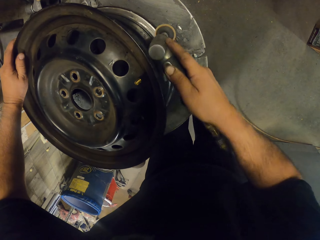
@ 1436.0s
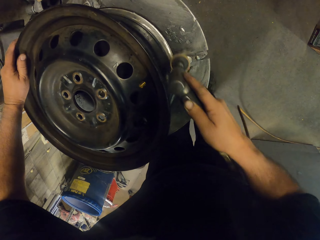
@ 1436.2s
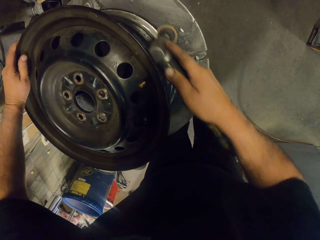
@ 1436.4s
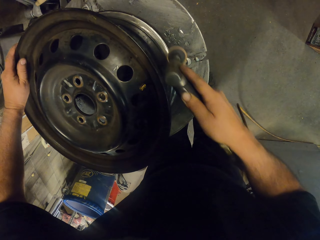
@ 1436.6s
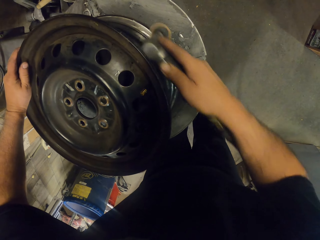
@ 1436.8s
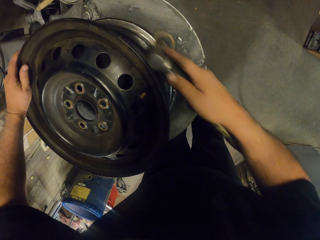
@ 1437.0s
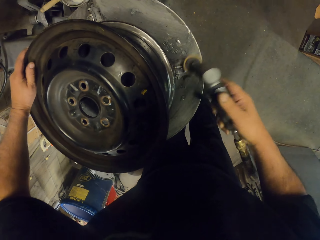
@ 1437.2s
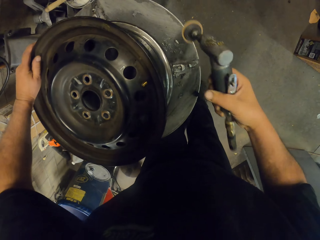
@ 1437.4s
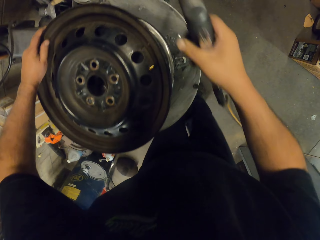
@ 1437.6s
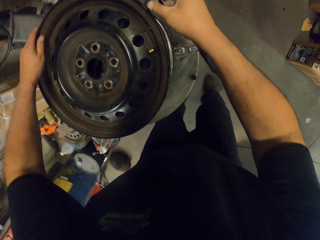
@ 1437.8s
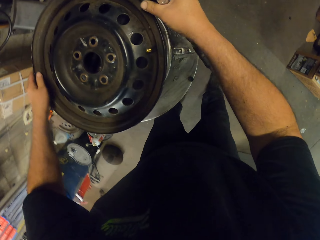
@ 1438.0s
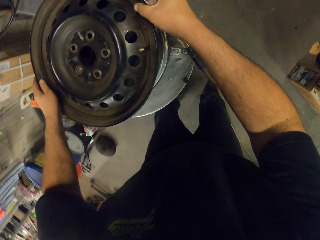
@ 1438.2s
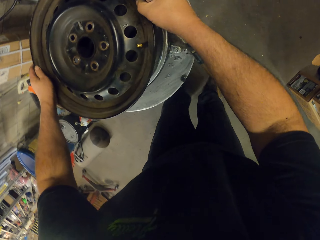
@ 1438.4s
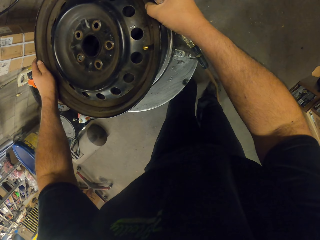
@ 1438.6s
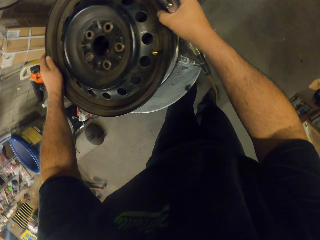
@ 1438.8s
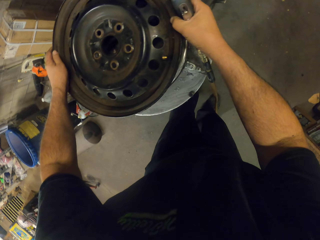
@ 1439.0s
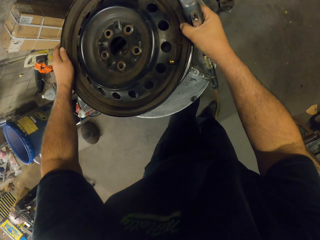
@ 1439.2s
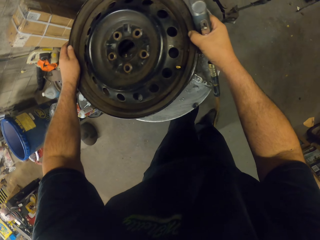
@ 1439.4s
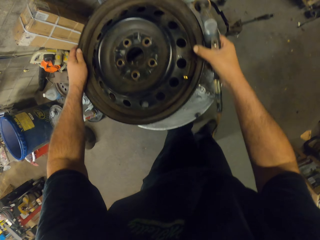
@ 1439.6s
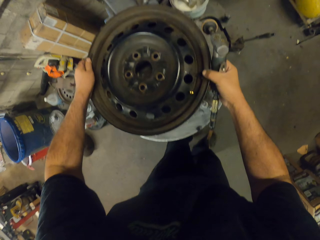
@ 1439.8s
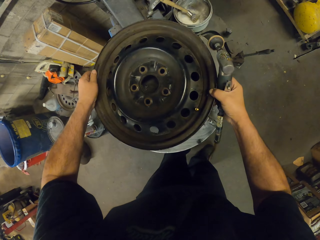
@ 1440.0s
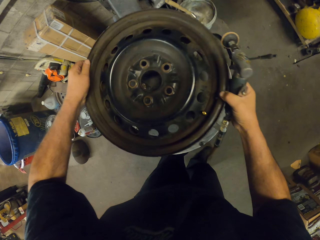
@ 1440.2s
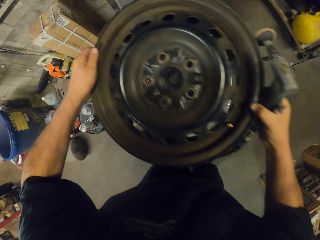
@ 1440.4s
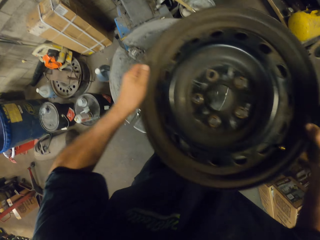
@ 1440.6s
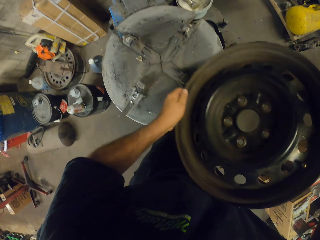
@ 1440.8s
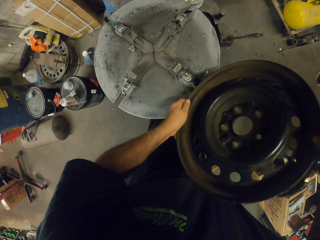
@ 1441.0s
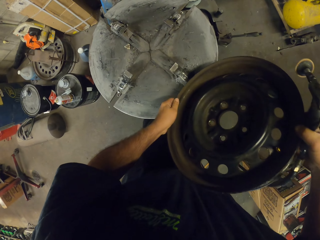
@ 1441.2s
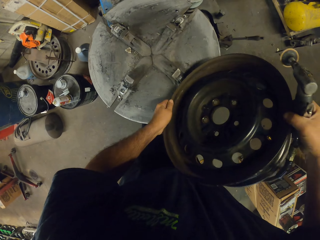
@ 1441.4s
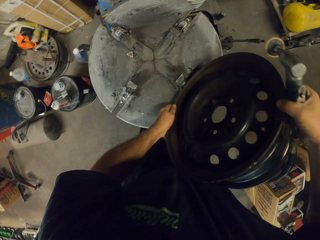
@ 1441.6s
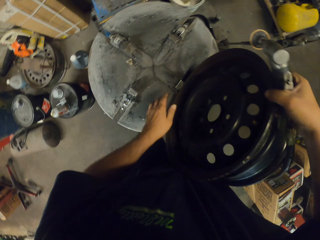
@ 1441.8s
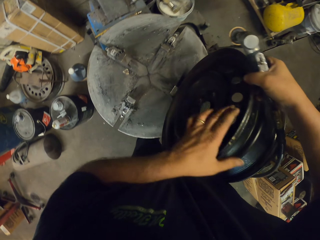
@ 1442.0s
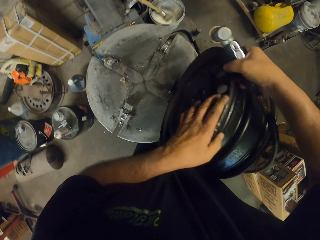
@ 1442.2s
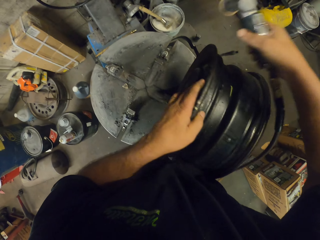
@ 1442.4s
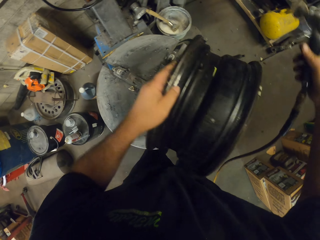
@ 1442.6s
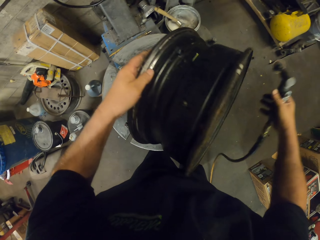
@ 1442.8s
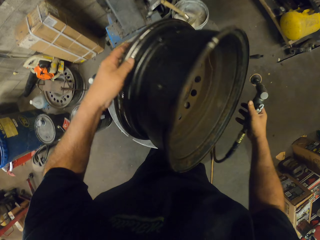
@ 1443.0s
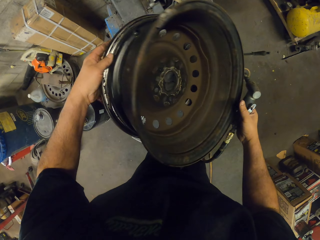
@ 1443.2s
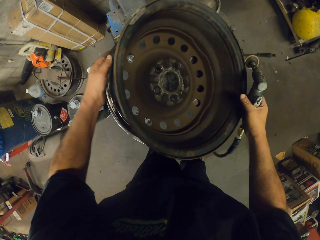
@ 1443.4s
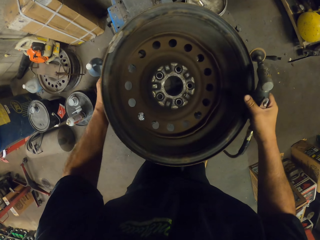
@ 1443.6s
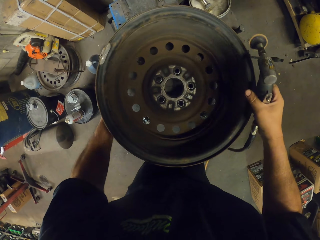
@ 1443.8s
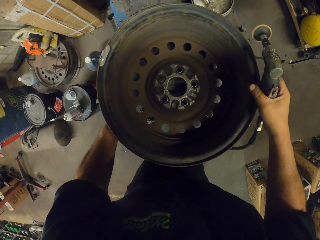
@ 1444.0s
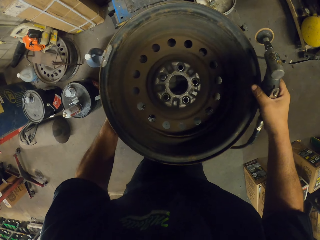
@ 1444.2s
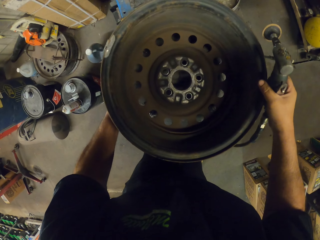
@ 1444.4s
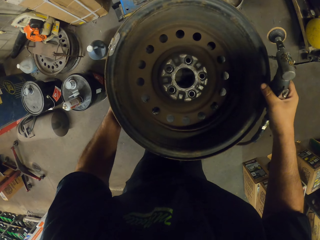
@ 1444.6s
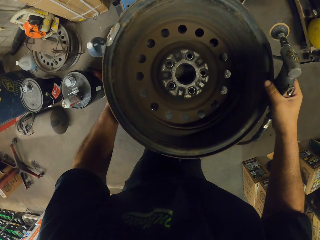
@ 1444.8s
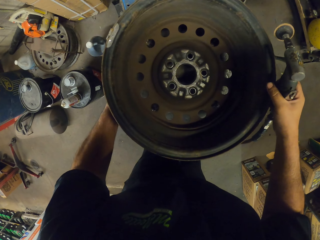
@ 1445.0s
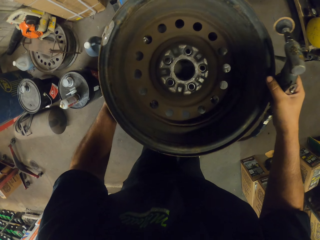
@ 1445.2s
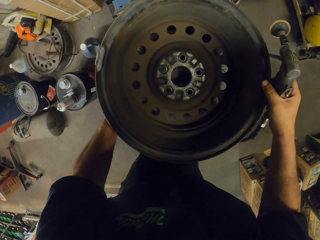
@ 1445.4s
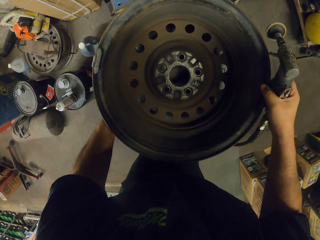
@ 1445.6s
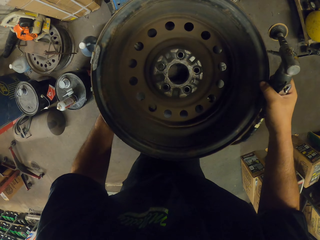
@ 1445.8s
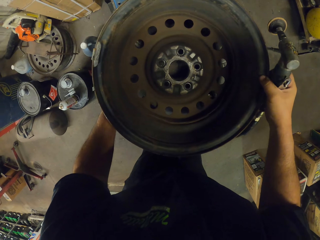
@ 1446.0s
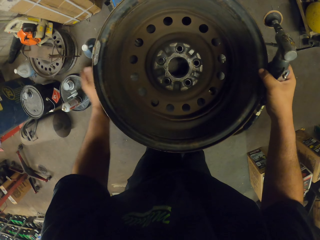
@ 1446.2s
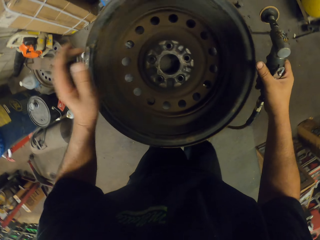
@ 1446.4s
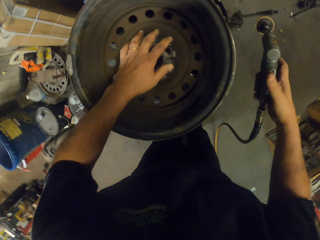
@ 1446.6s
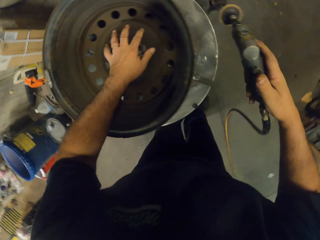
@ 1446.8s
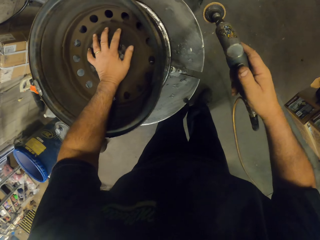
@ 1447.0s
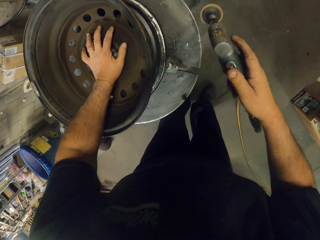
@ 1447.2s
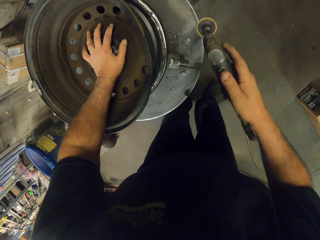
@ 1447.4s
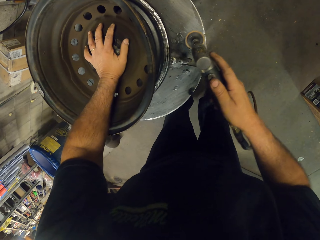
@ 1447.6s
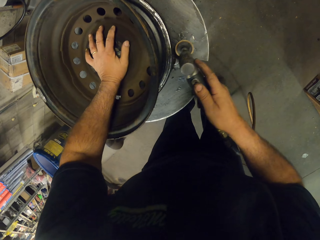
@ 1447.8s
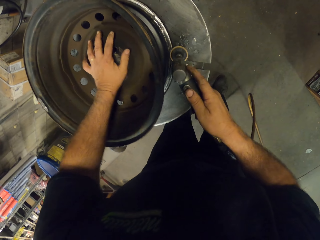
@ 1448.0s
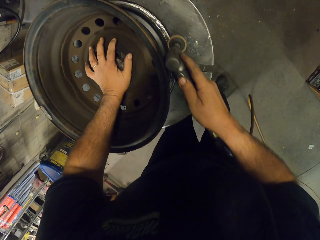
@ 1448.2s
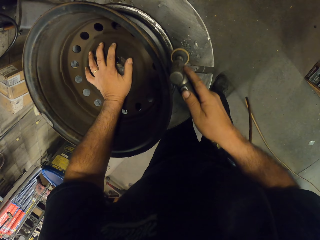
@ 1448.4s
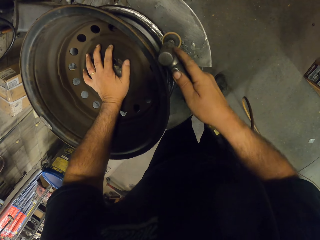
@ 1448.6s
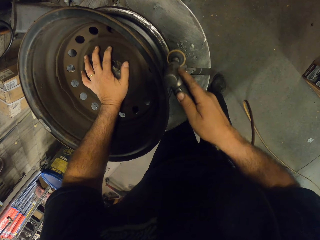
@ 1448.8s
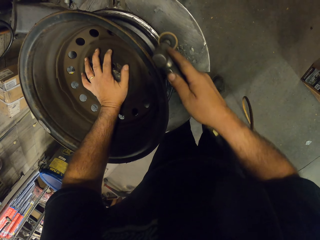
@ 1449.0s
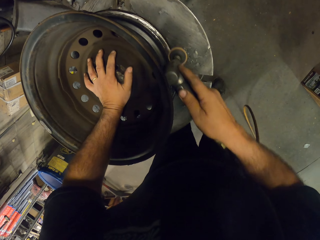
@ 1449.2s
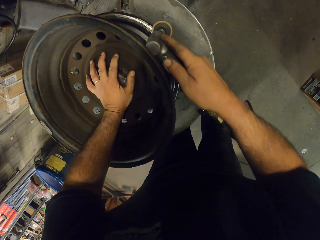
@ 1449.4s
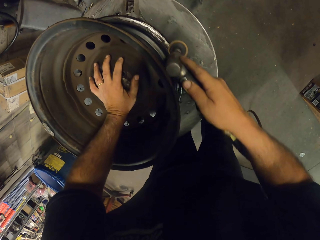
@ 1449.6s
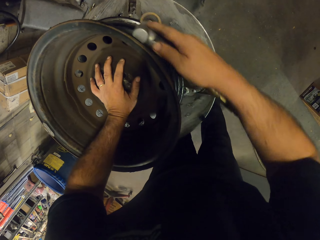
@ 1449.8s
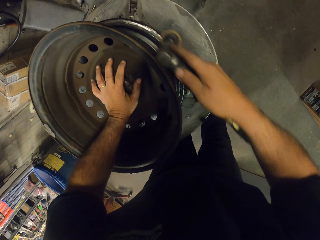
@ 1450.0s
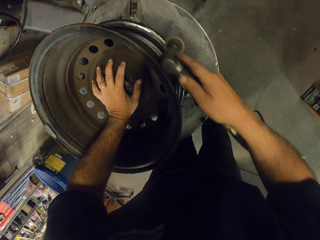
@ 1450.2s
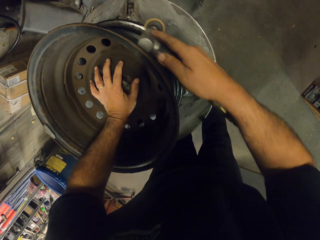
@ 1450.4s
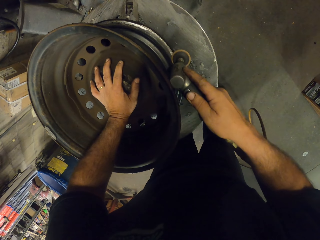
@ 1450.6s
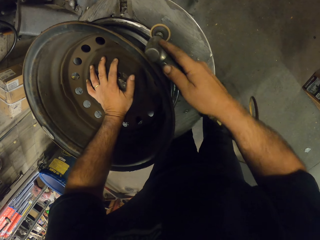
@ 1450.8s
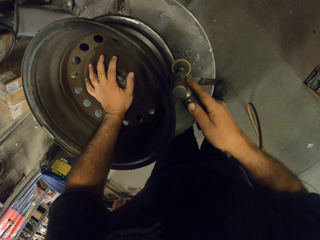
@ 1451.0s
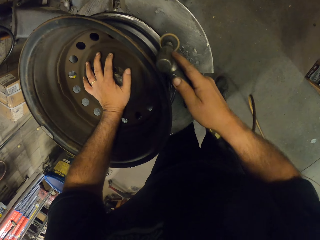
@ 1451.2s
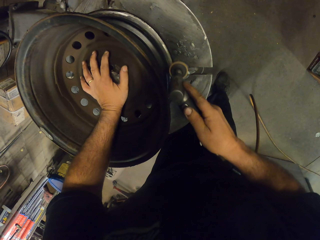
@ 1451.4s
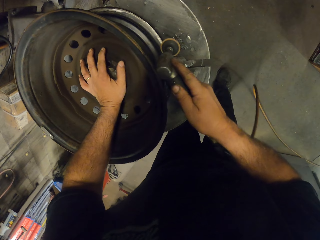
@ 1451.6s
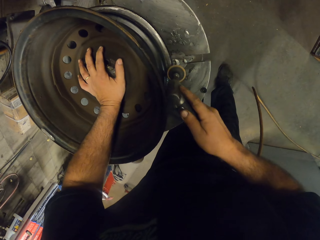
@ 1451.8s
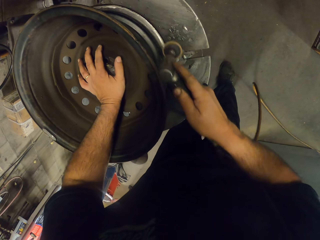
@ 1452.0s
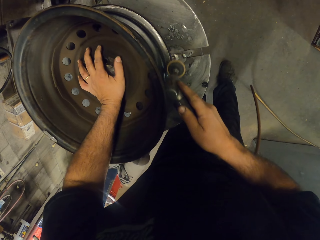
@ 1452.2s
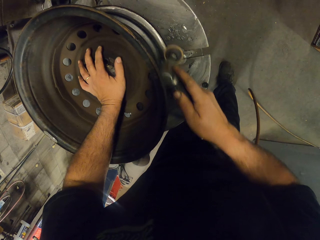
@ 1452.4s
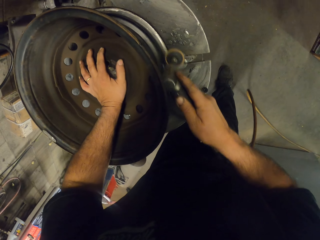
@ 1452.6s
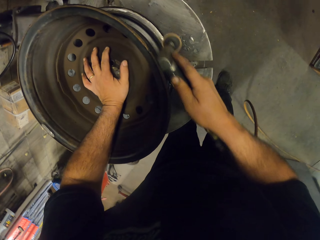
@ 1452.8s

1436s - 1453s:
The camera wearer looks around. They pick up a rim on the stand. They turn the rim on the stand. They scrub on the rim.

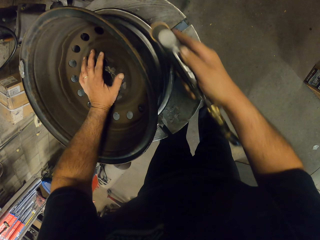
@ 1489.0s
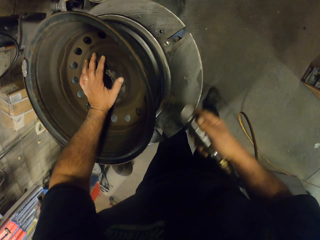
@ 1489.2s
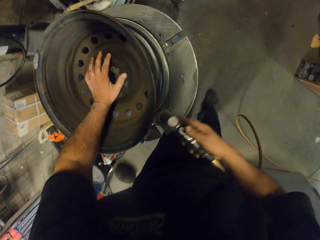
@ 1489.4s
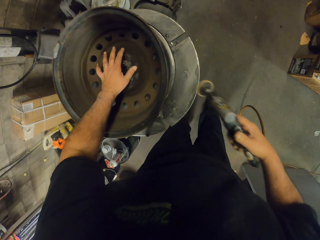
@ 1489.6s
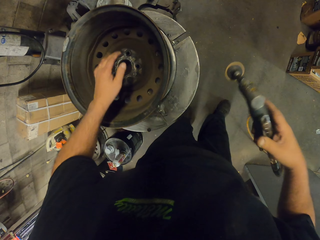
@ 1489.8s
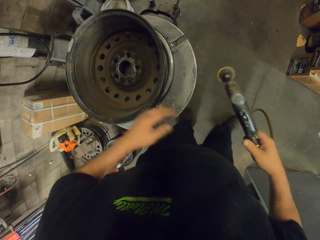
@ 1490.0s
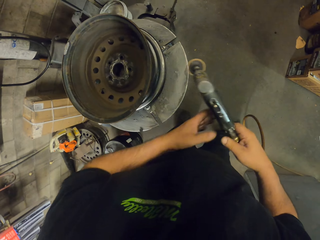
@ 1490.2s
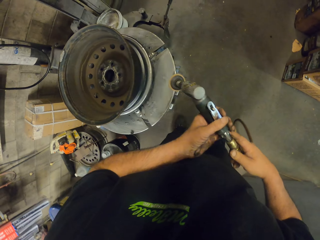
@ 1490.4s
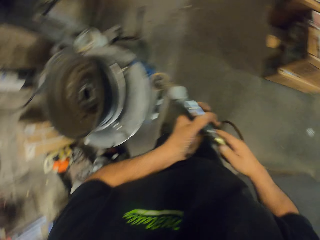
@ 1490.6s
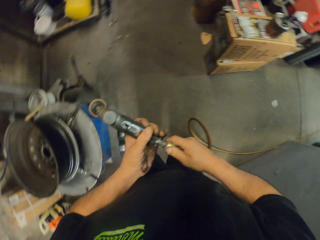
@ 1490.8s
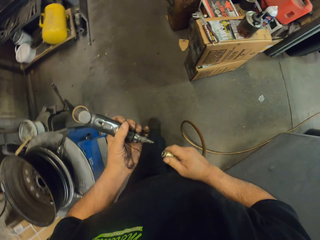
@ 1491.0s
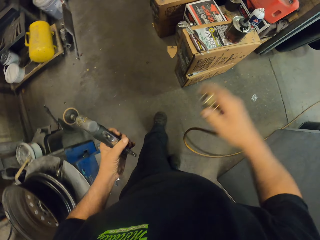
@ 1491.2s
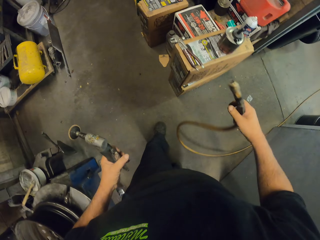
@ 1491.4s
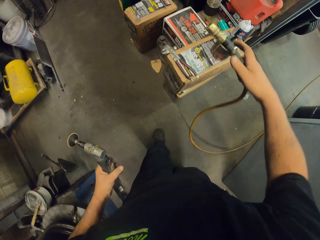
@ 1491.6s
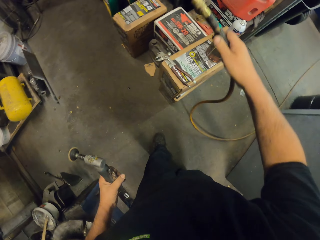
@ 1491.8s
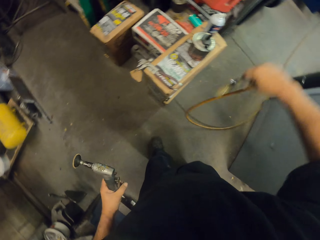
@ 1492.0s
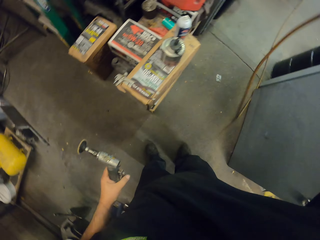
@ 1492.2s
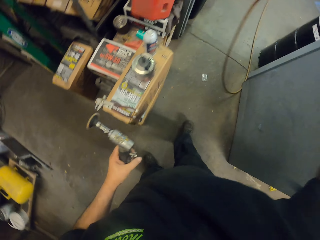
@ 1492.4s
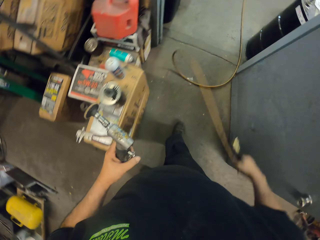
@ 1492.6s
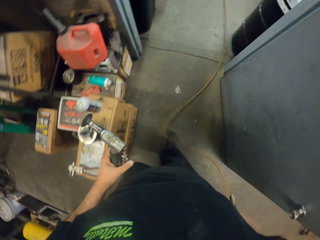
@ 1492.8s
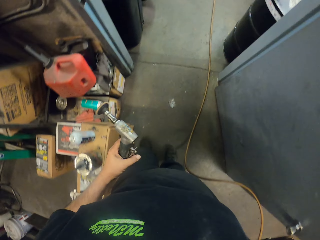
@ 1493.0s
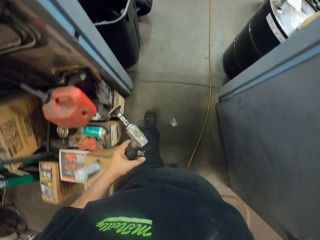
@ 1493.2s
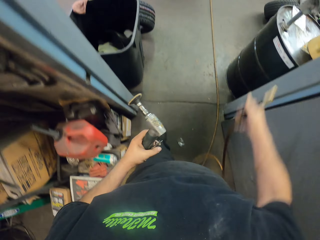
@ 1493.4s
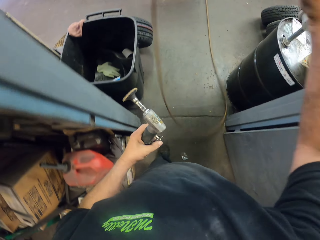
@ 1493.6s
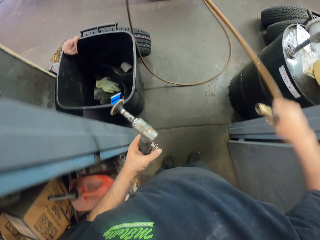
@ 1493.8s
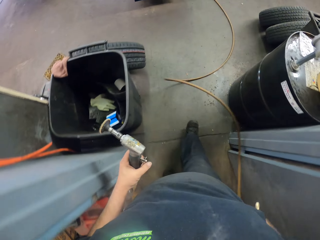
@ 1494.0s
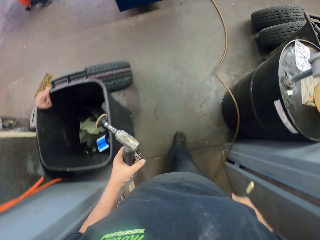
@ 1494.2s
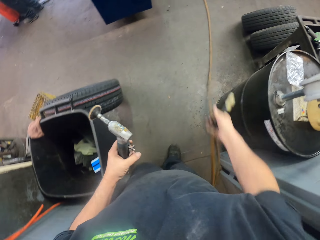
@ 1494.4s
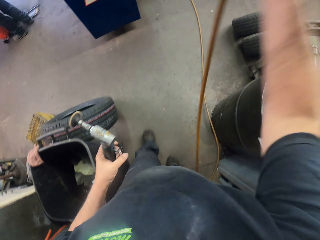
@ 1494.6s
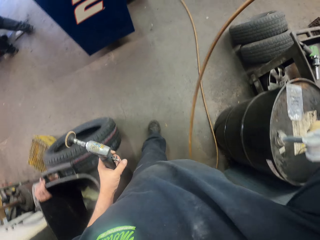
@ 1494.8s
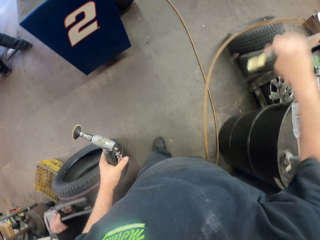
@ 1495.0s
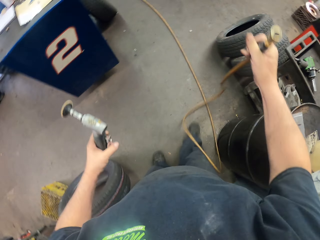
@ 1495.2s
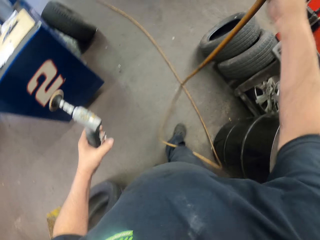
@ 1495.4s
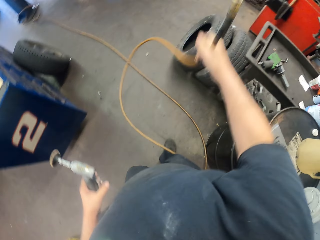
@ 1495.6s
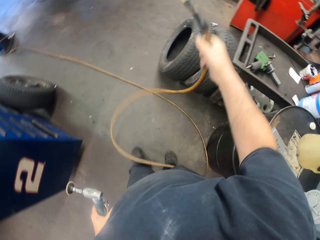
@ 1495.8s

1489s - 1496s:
The camera wearer straightens a sander. They remove a pipe on the sander. They straighten the pipe.
